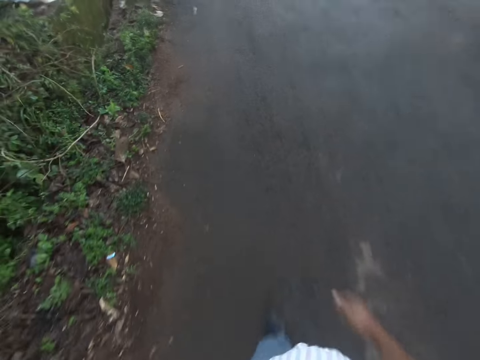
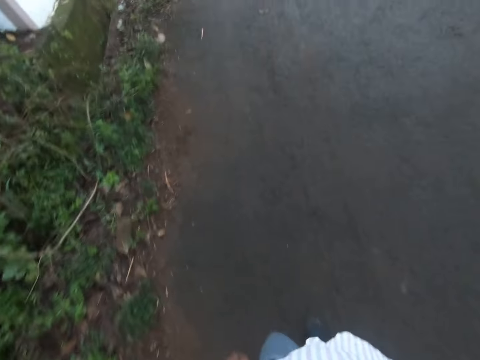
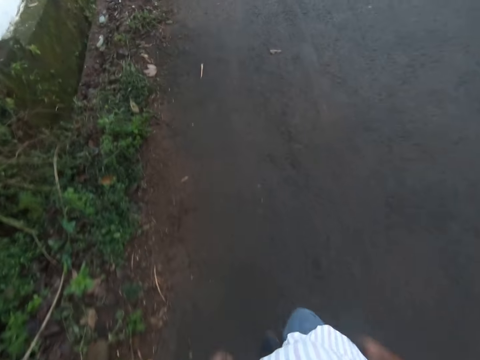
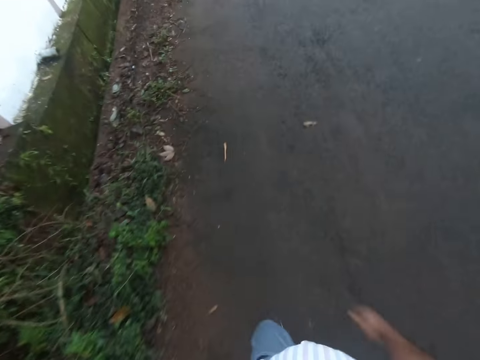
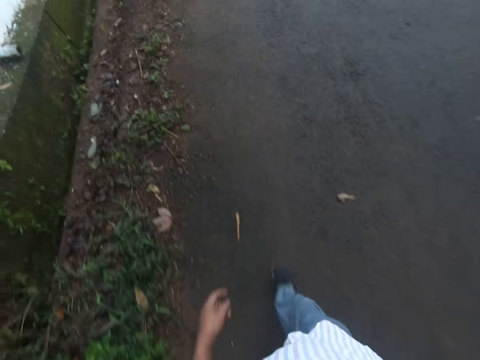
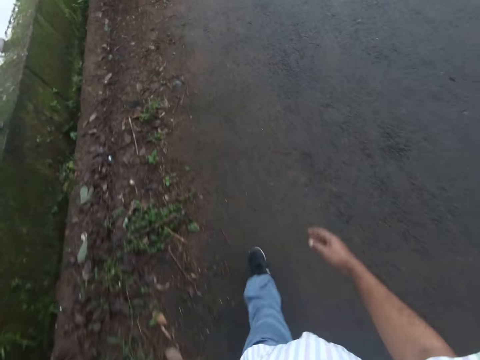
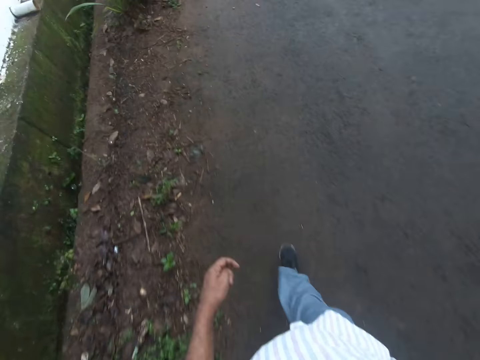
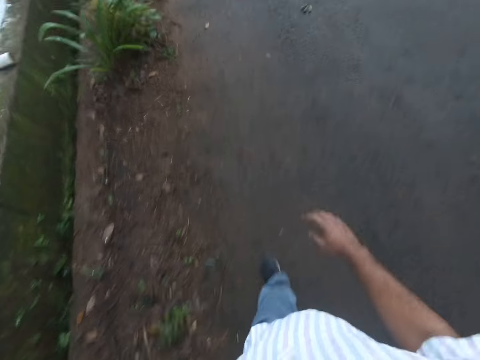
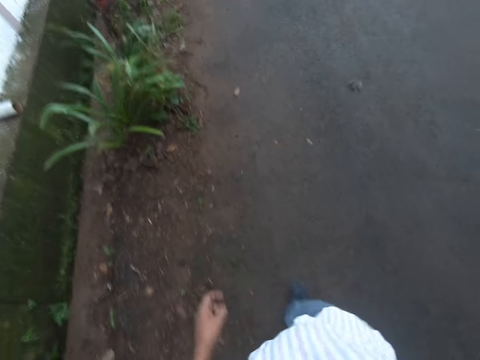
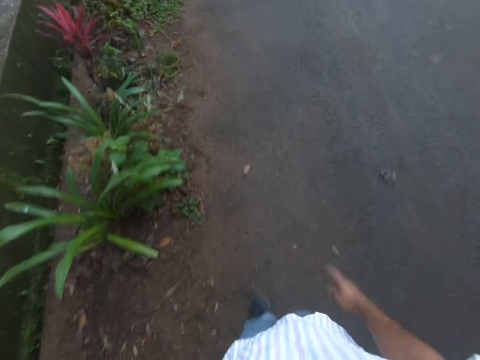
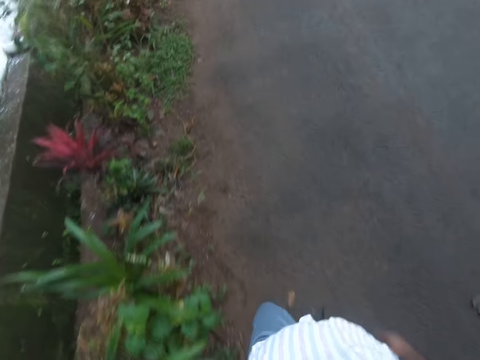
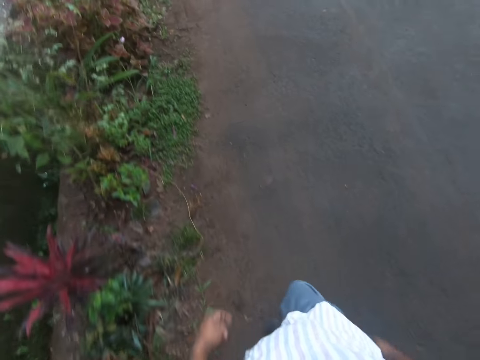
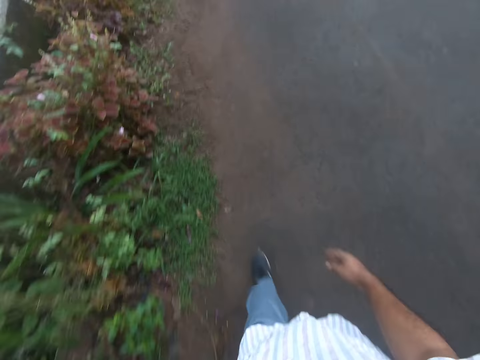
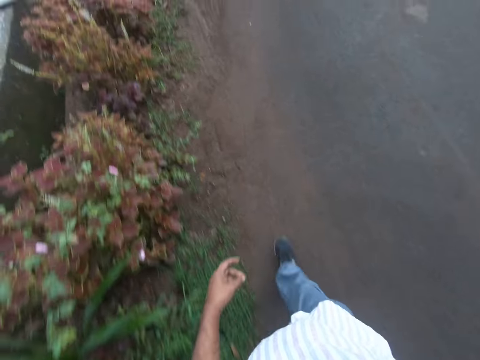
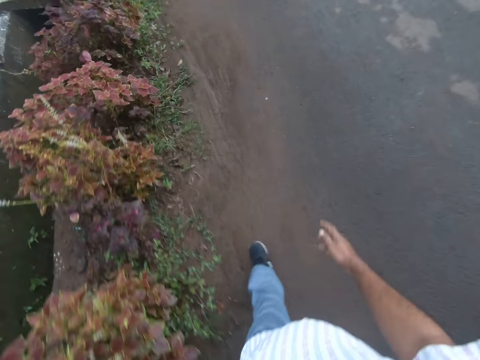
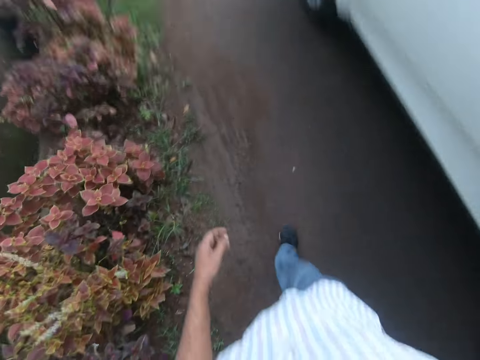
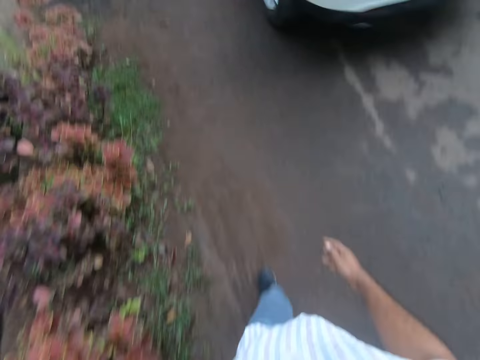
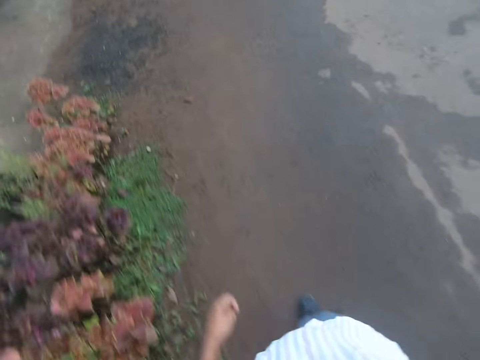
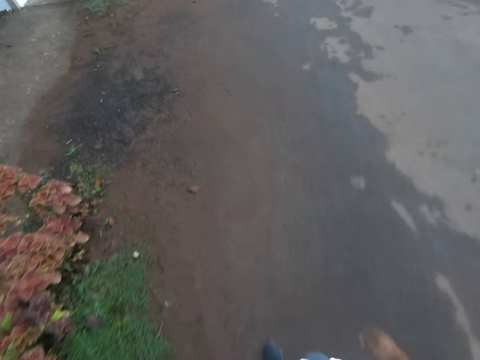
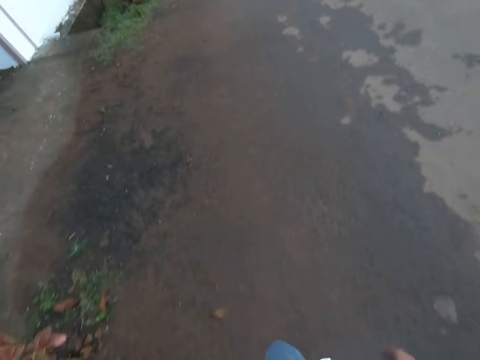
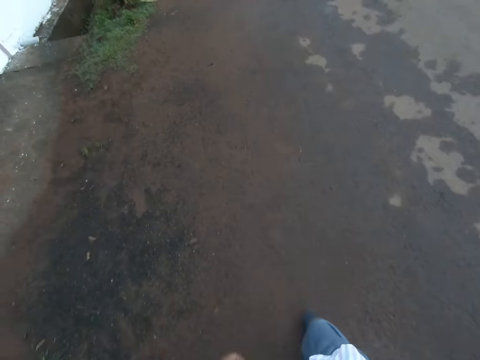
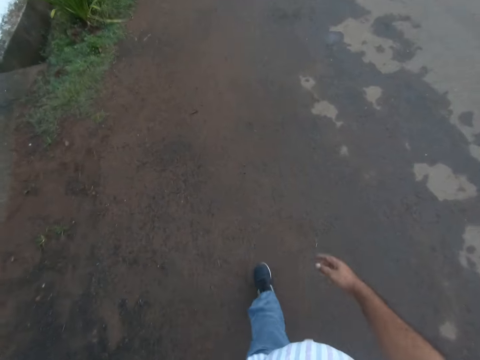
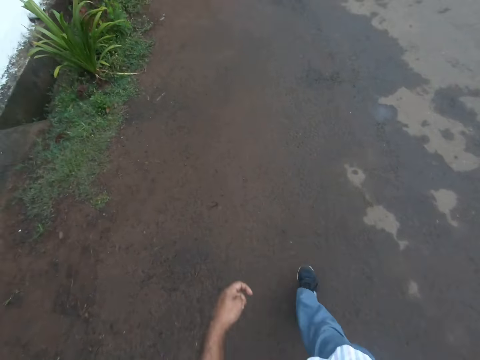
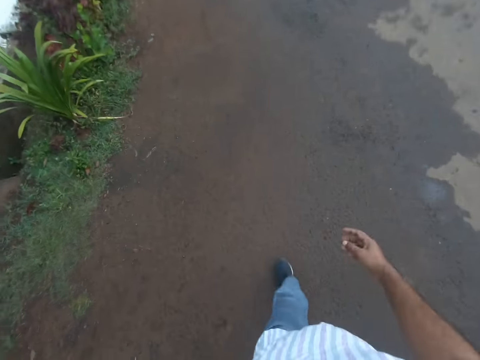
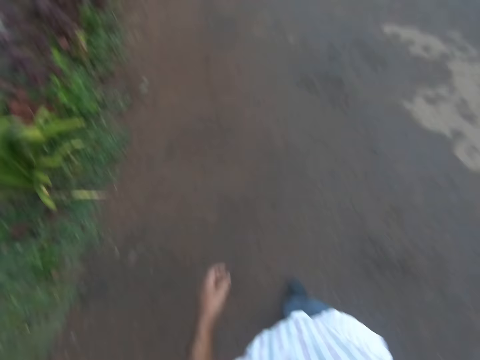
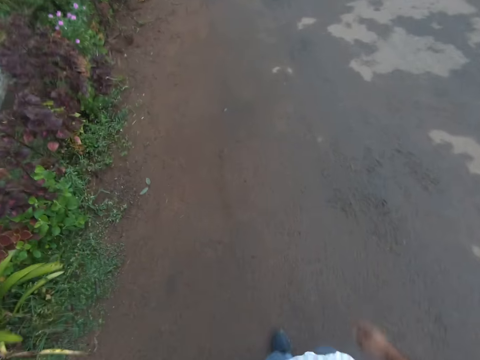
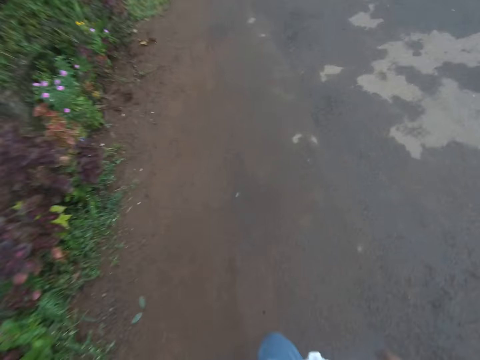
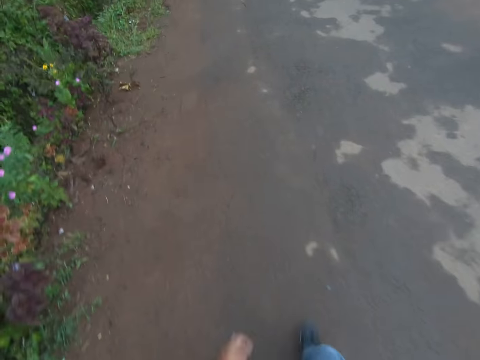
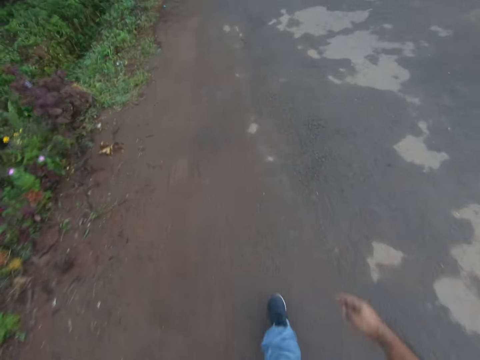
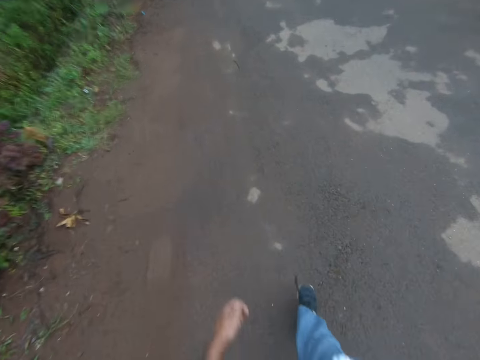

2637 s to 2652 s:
A car drives past the middle of the camera wearer and the woman.

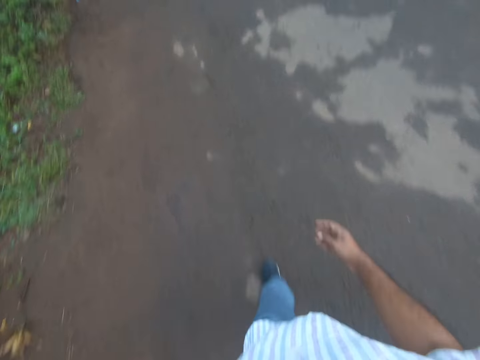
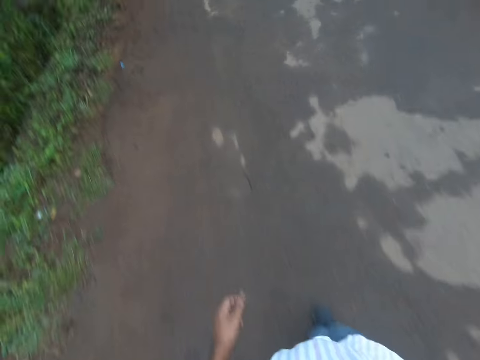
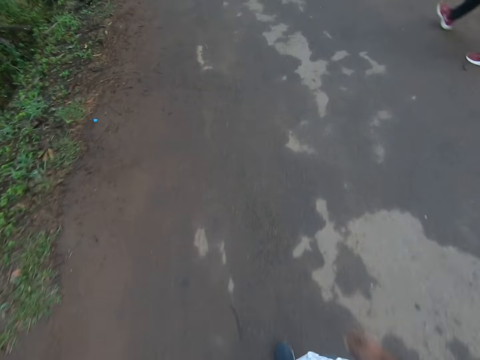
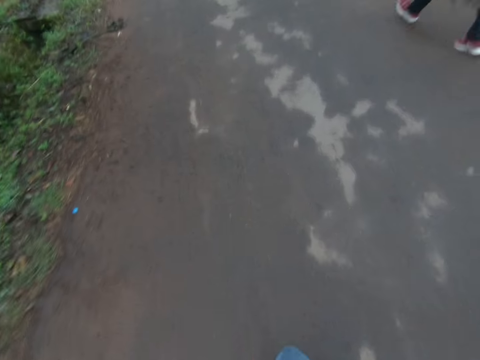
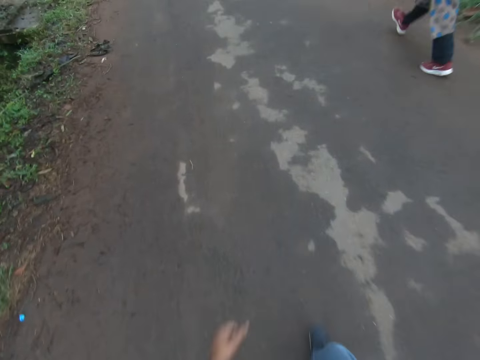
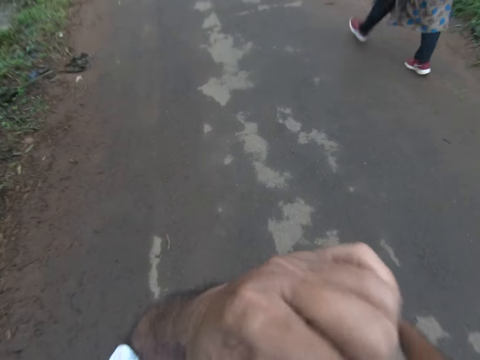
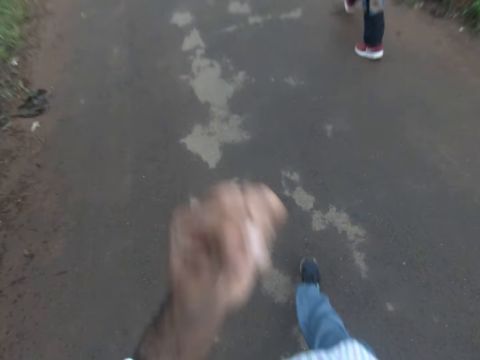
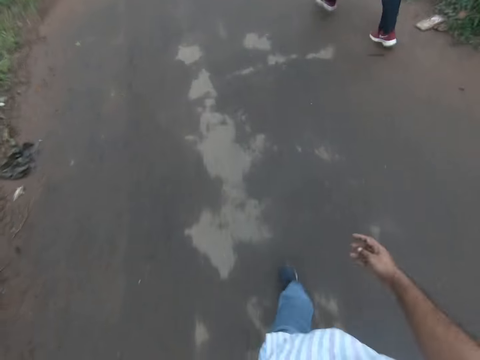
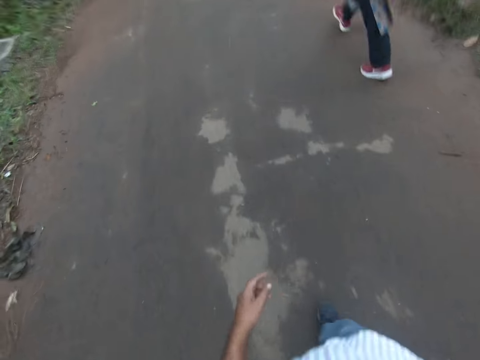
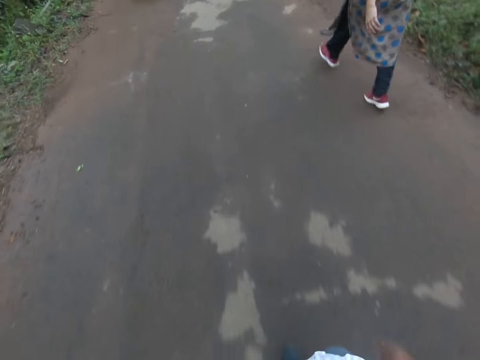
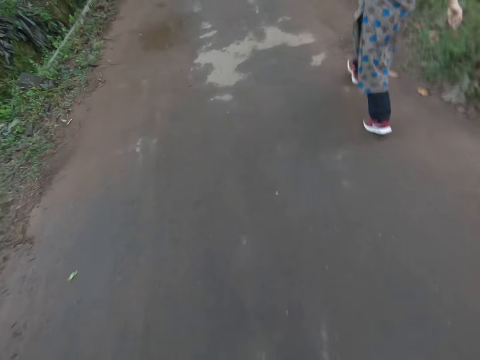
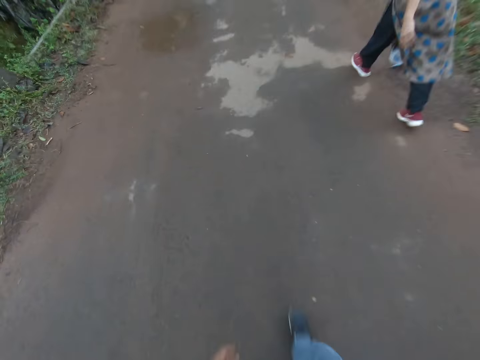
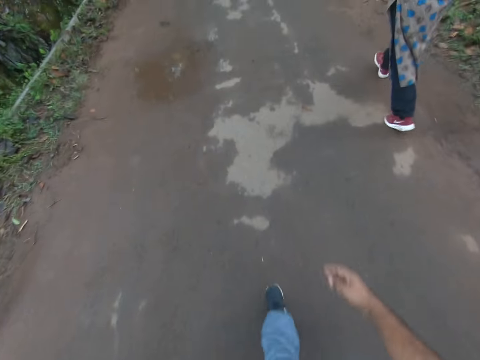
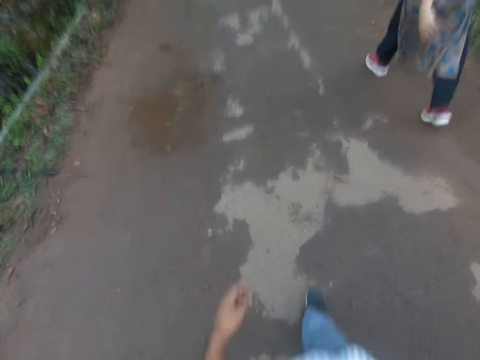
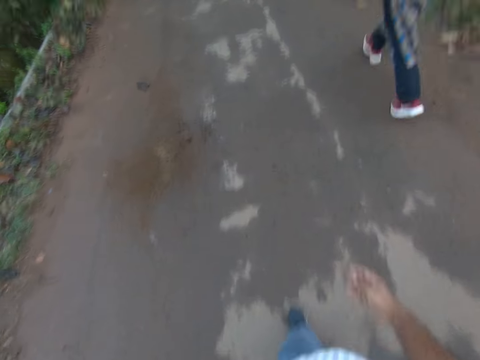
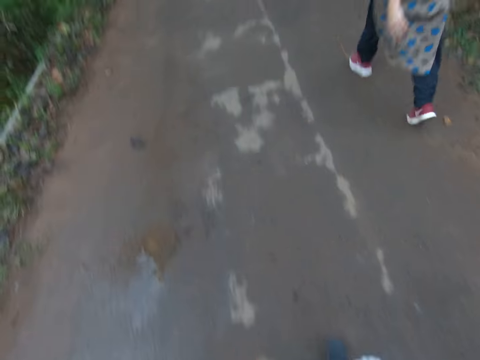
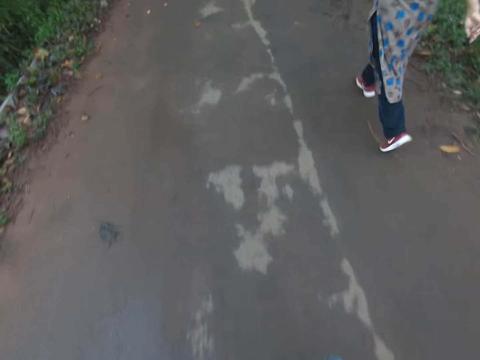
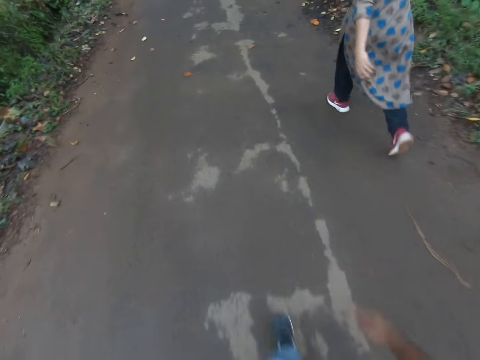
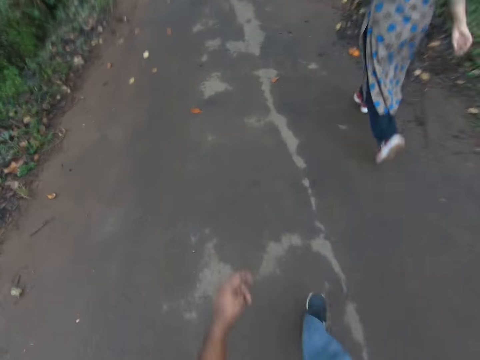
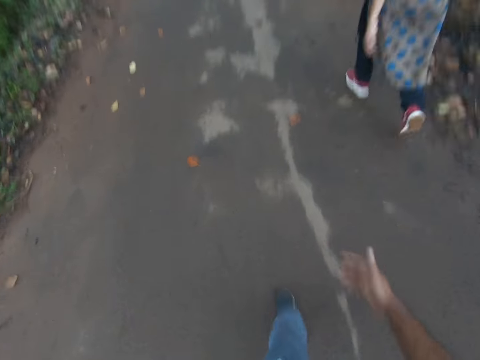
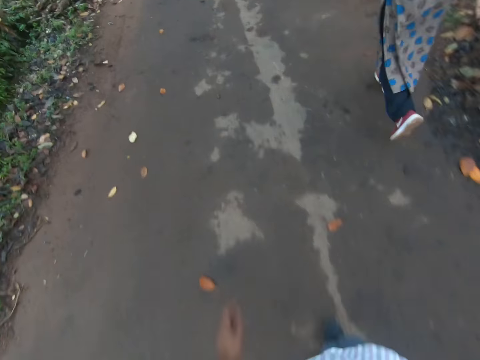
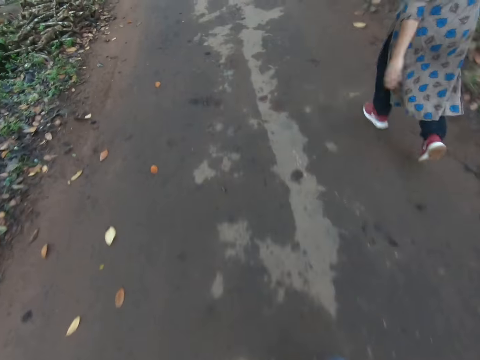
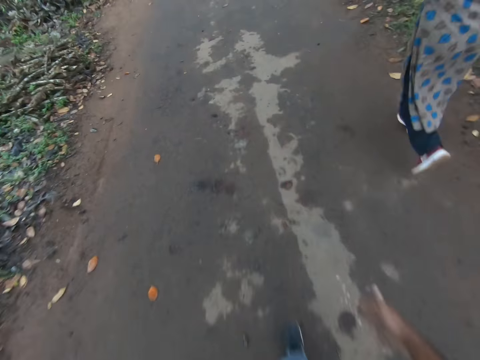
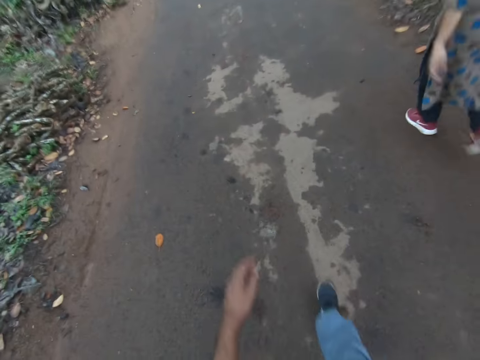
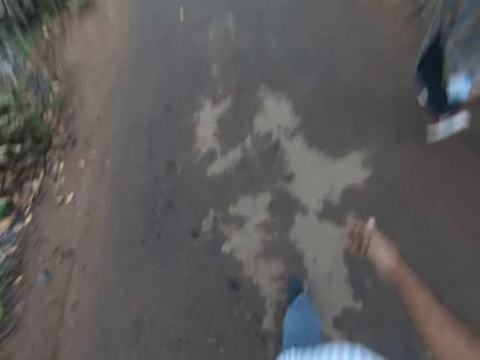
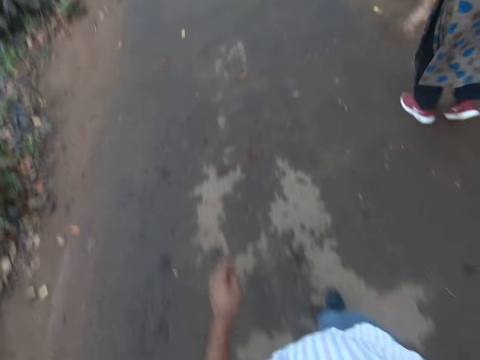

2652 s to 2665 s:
The camera wearer moves the hand. He touches his face with his left hand. A lady converses. The camera wearer lowers his left hand. He converses.
